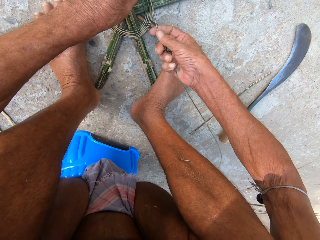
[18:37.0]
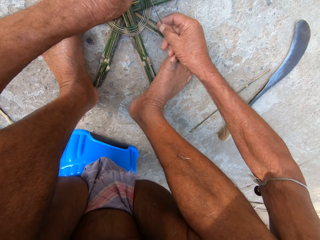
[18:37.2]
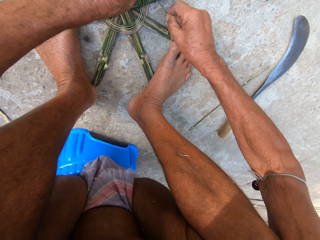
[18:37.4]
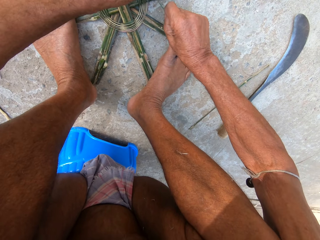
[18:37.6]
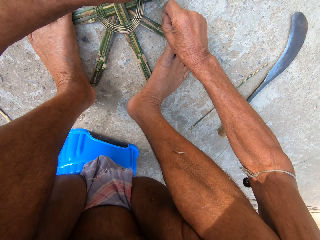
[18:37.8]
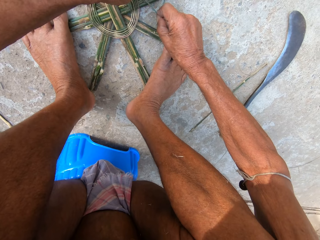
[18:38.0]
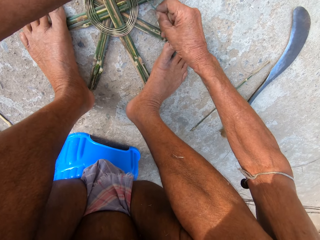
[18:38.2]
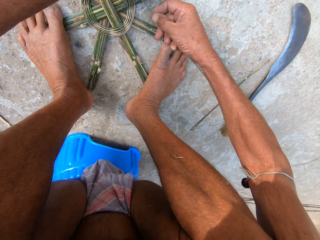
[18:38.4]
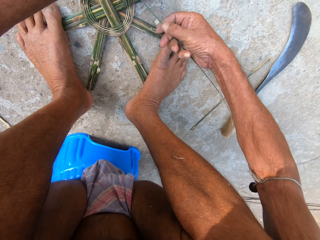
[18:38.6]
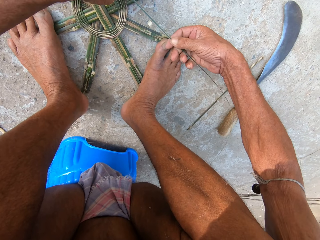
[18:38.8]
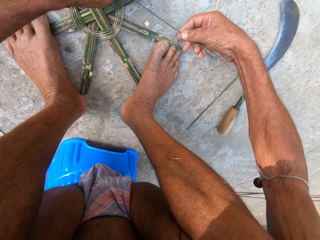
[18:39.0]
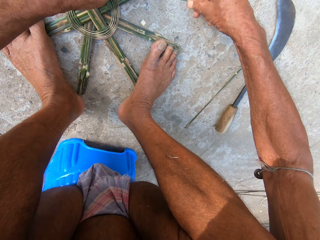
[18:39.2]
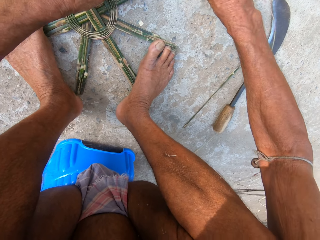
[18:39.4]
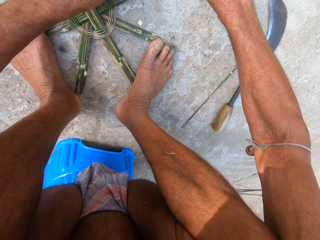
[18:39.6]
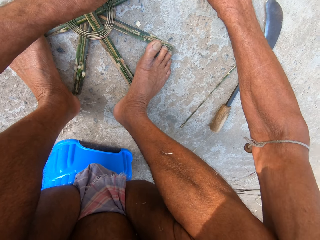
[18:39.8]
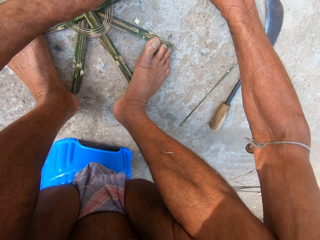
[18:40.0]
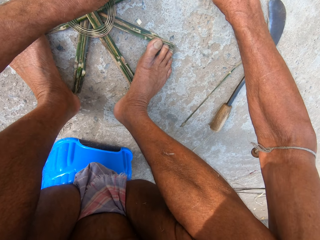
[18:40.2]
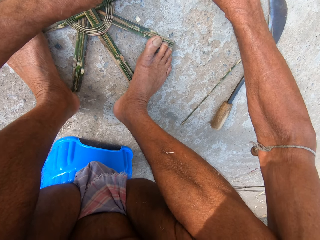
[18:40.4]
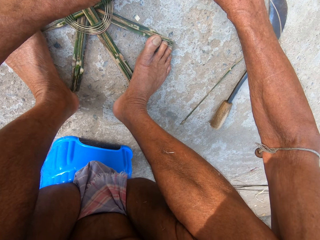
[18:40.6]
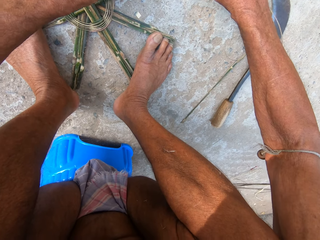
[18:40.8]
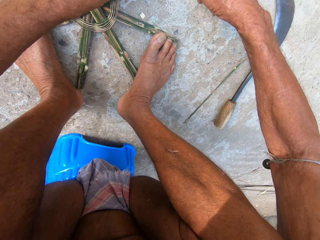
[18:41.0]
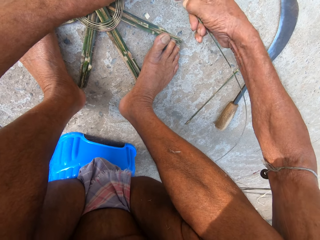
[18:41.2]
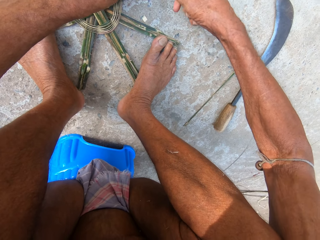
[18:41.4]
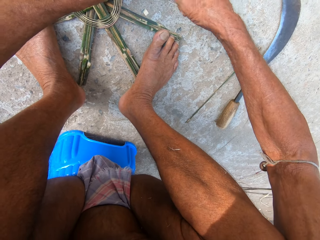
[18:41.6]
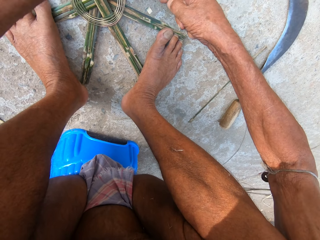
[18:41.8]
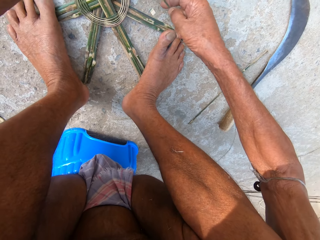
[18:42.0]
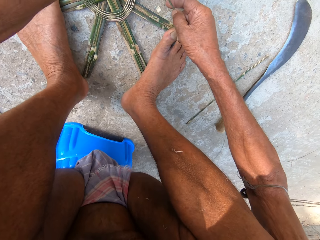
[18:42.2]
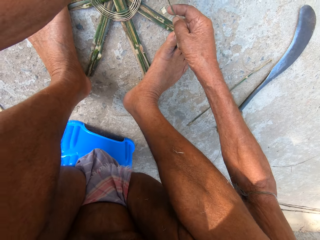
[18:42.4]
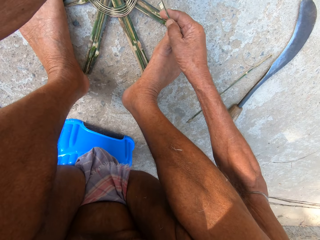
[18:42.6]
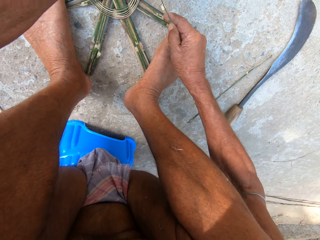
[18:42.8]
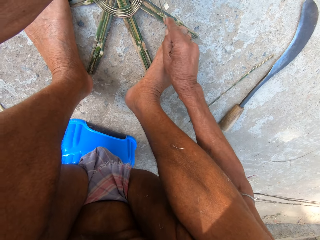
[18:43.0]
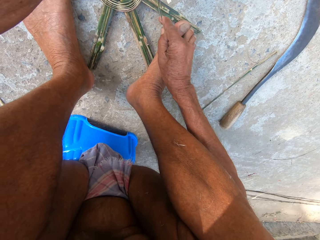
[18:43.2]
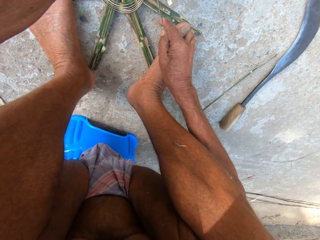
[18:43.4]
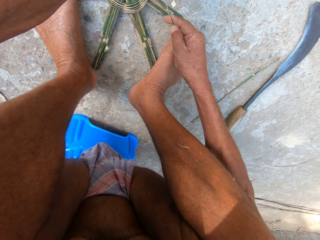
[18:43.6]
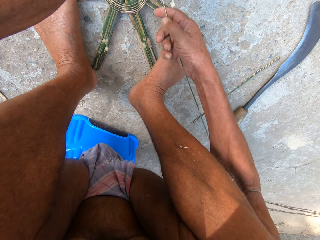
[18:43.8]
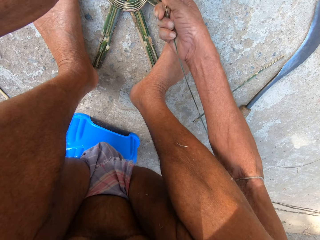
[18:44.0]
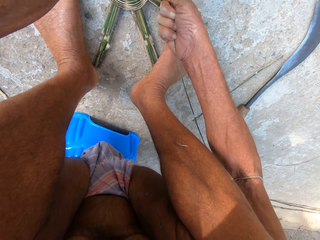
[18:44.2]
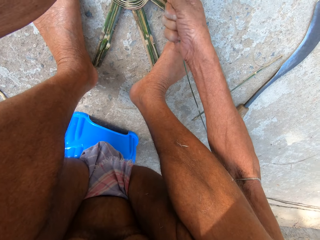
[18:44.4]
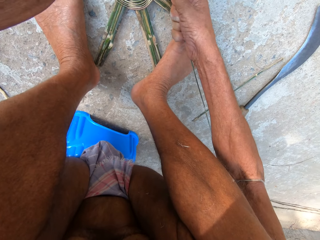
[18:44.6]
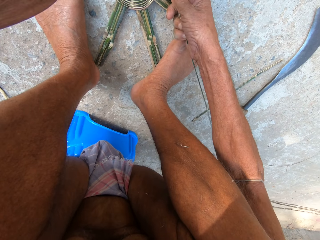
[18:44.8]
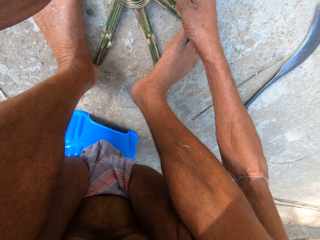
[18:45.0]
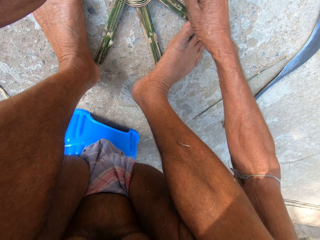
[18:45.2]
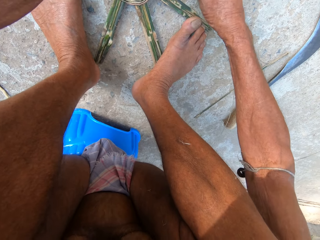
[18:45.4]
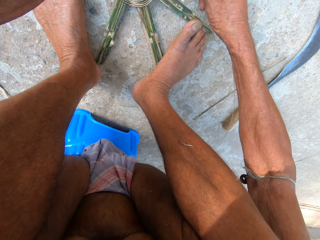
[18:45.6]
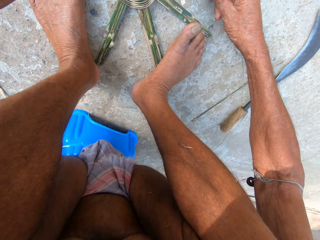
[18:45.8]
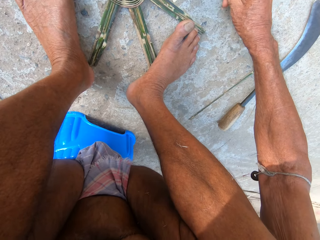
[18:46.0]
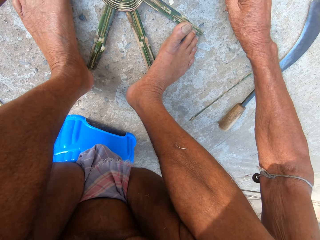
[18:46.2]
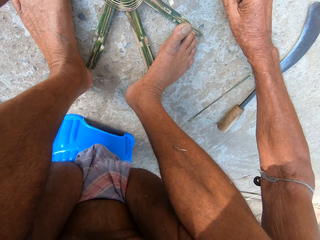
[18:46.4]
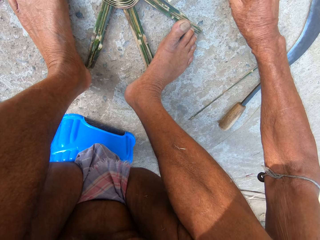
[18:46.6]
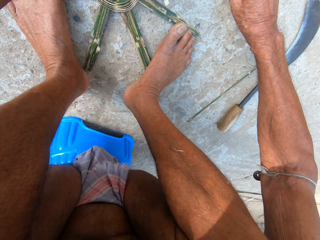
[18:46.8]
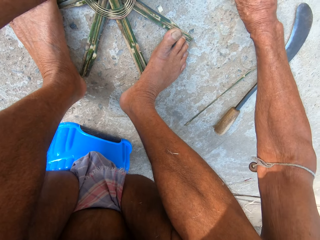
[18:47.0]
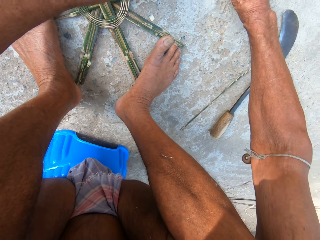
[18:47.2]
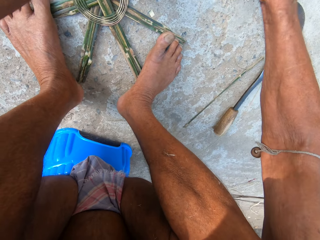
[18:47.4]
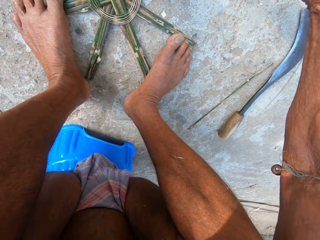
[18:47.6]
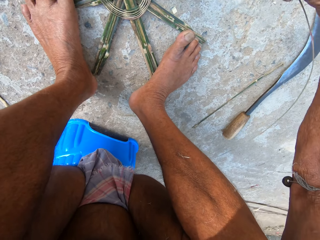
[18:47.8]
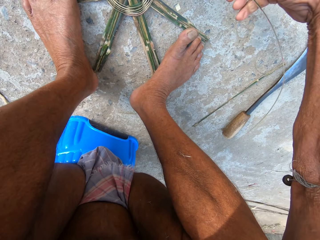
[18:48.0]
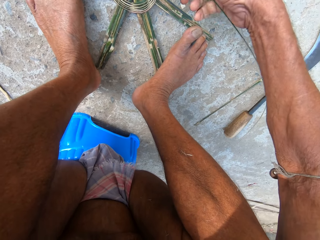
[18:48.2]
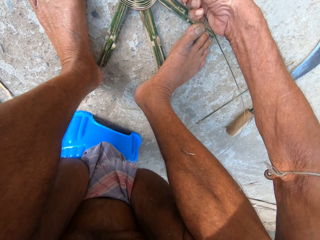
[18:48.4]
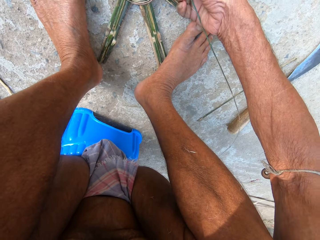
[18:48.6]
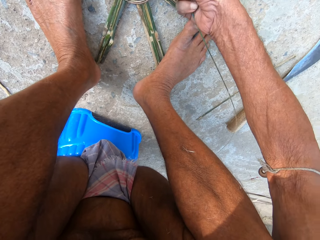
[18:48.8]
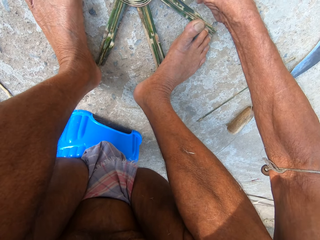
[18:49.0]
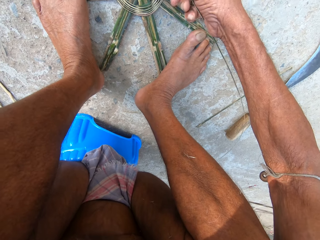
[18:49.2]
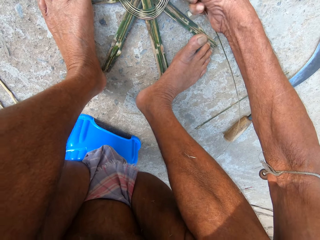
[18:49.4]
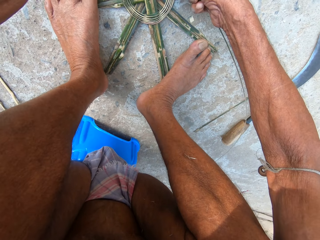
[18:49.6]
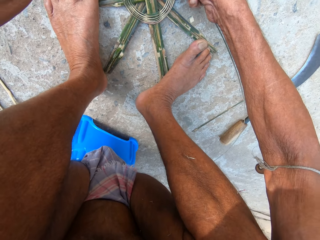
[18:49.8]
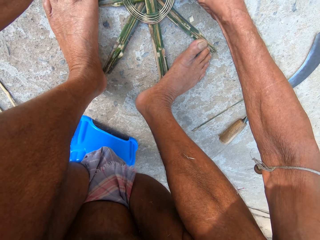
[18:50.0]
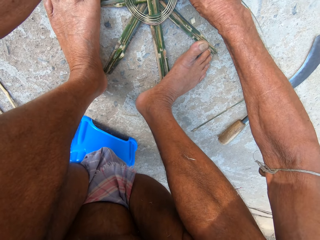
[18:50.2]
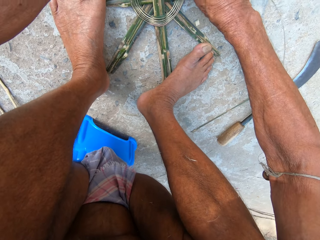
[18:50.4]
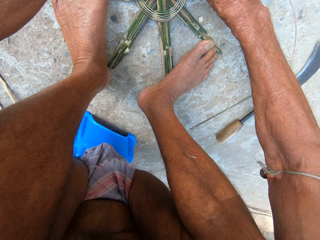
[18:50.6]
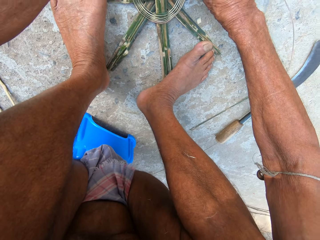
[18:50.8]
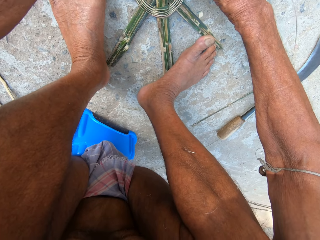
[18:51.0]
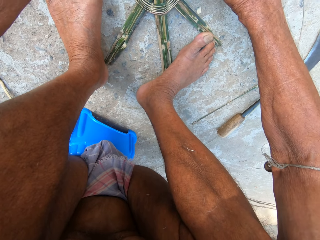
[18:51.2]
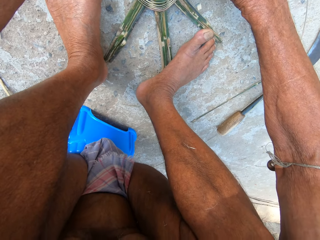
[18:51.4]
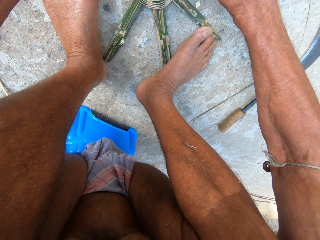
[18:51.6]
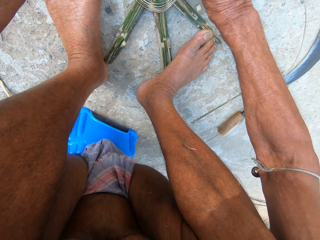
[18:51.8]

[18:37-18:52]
The camera wearer straightens a rope on a wood craft. They adjust the rope on the wood craft. They straighten the rope on the wood craft. They adjust the rope on the wood craft.

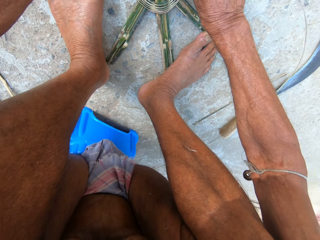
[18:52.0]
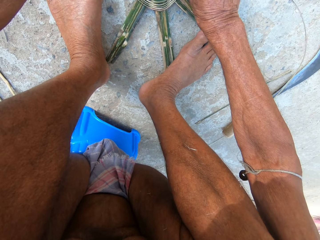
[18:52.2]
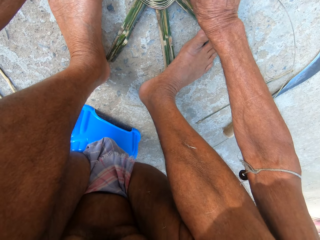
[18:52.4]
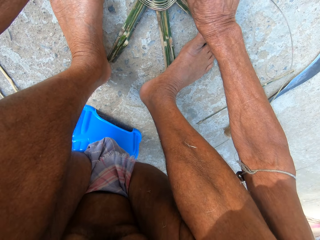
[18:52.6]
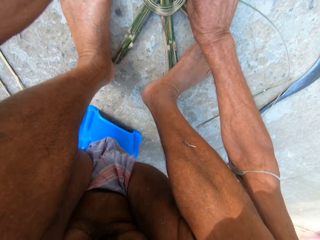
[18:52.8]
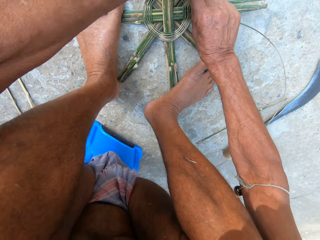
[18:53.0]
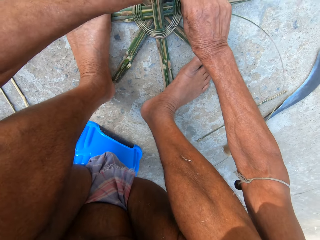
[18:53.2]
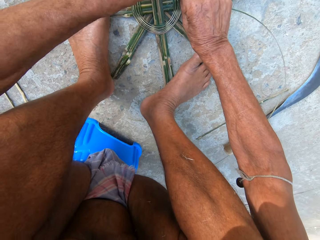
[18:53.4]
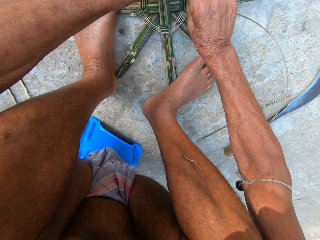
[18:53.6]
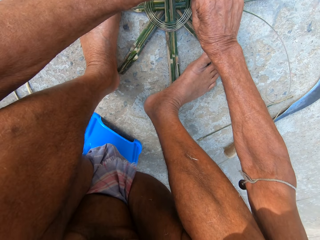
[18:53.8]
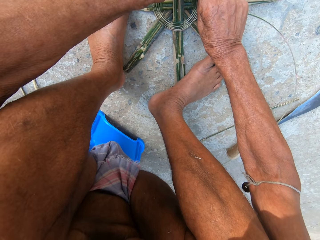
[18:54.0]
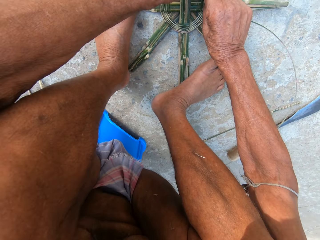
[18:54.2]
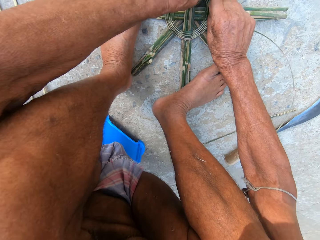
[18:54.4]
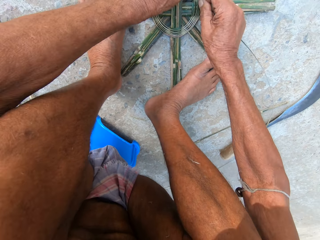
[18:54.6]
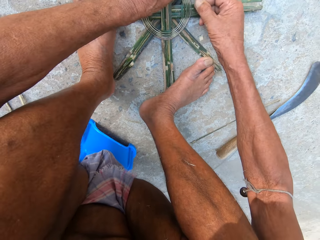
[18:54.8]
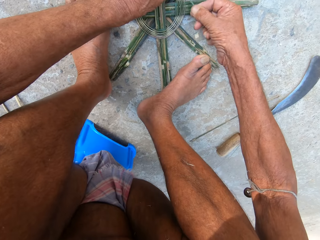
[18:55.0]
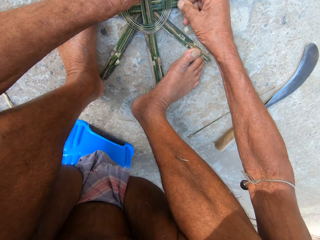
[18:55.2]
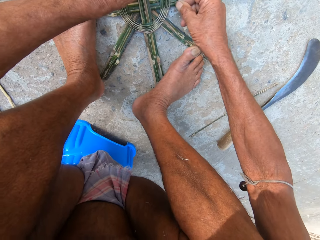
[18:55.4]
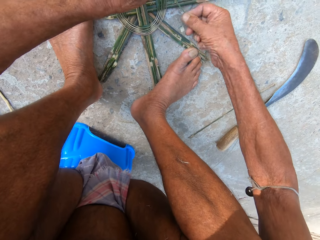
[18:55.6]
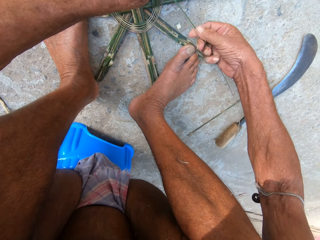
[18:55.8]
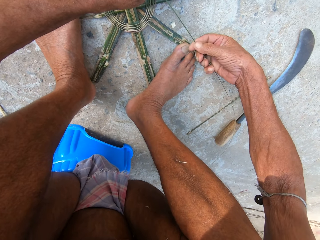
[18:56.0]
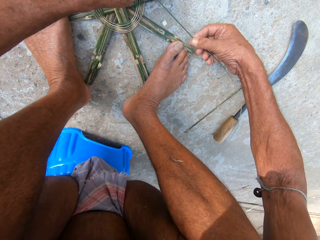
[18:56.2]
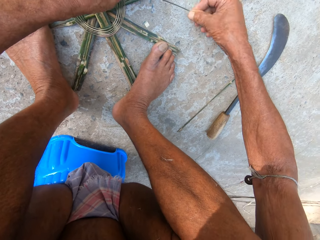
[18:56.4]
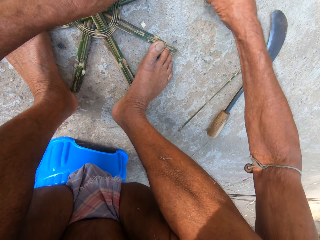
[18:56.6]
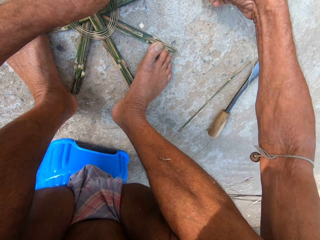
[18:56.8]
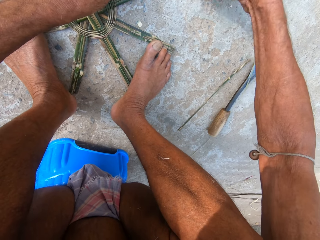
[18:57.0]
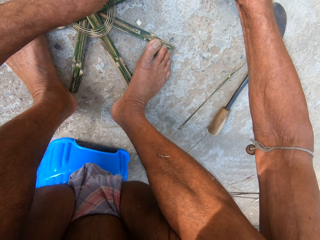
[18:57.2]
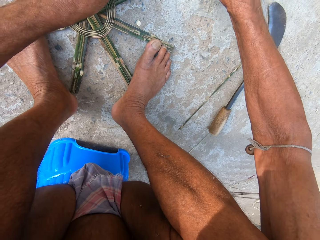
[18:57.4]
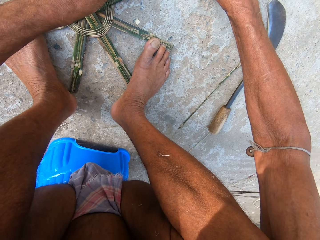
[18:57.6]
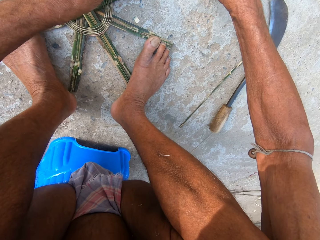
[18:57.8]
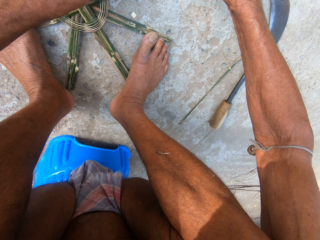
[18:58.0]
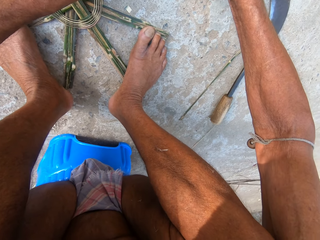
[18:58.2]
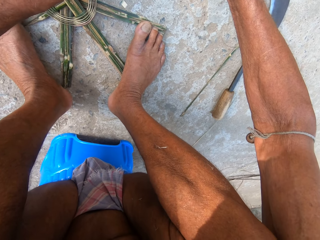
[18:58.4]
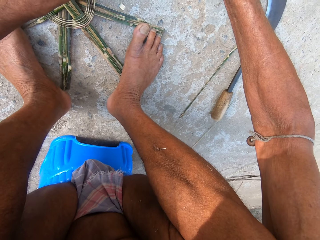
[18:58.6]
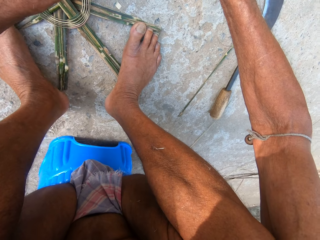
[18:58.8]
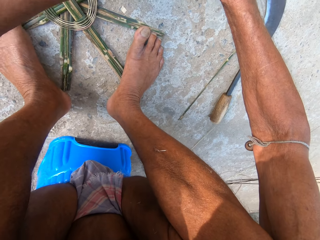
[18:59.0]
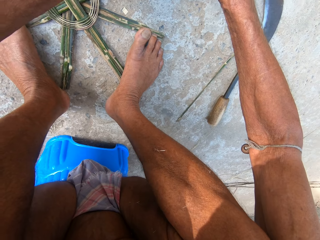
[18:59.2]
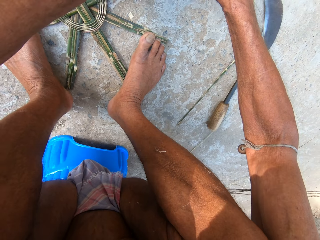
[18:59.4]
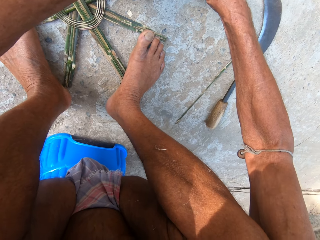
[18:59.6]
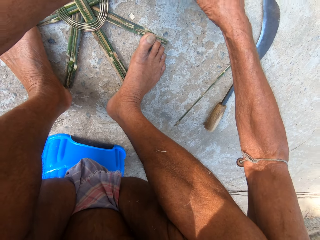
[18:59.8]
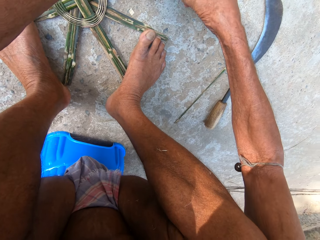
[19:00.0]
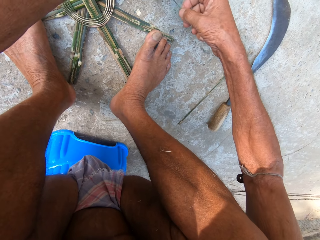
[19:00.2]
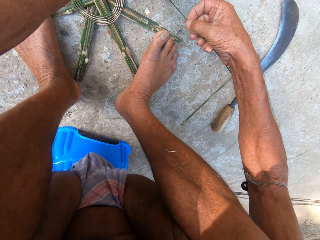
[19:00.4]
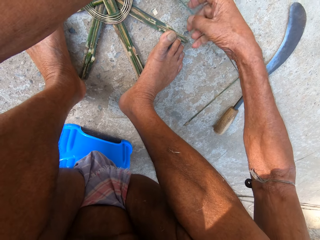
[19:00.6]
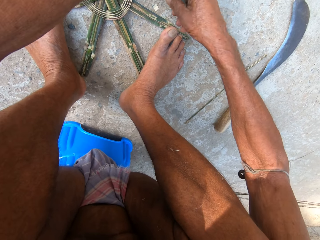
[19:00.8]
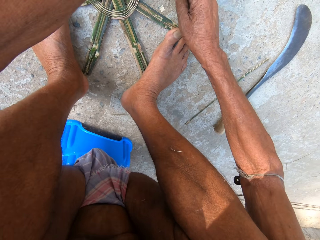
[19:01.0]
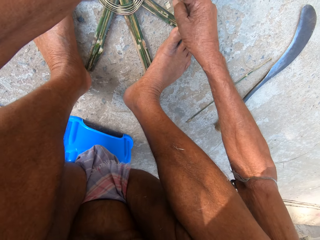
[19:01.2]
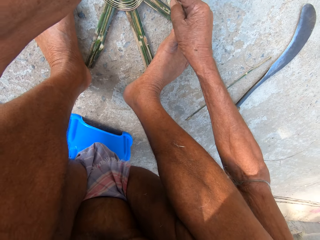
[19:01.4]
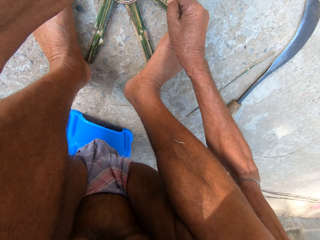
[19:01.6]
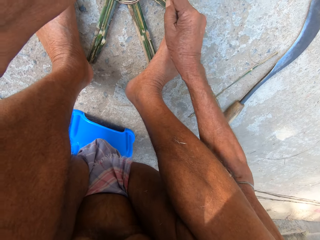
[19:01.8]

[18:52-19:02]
The camera wearer straightens a rope on a wood craft. They adjust the rope on the wood craft.
